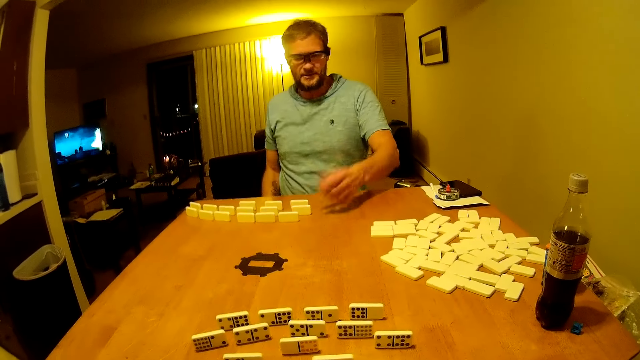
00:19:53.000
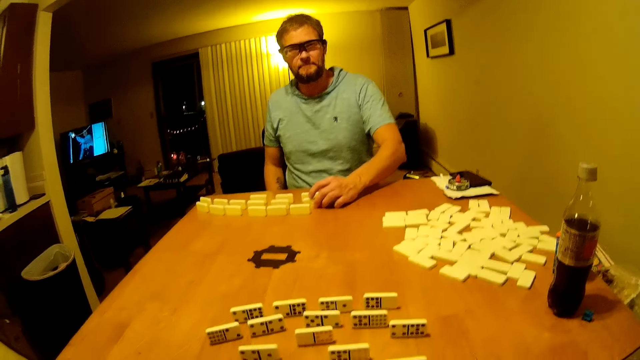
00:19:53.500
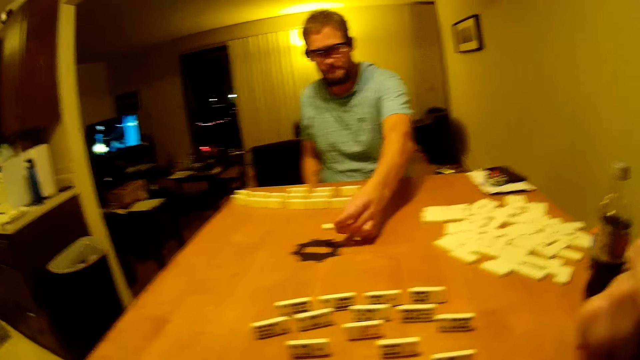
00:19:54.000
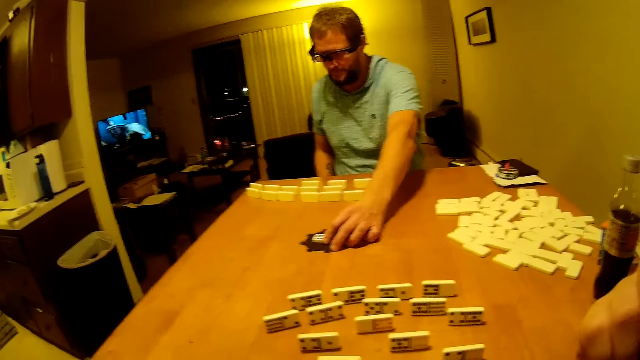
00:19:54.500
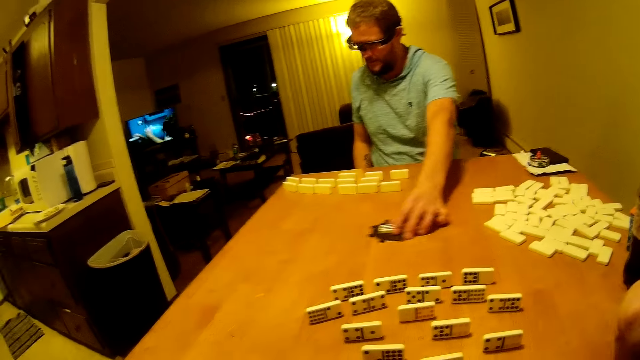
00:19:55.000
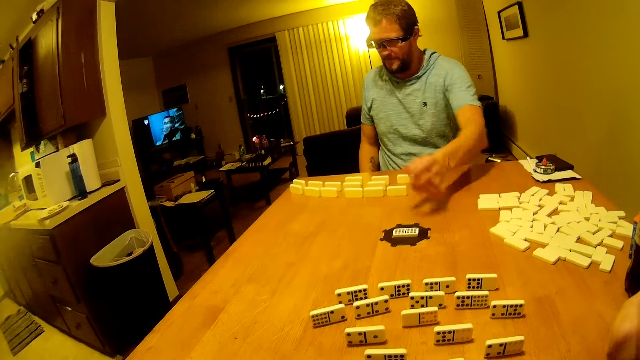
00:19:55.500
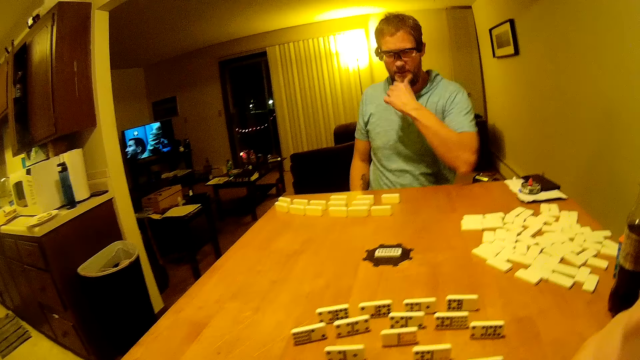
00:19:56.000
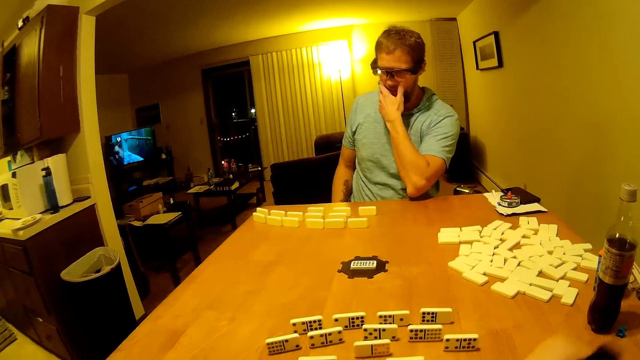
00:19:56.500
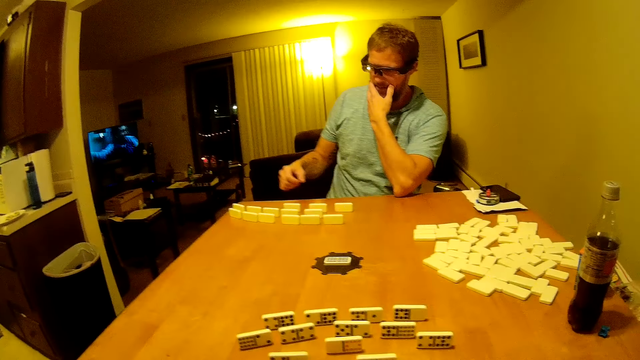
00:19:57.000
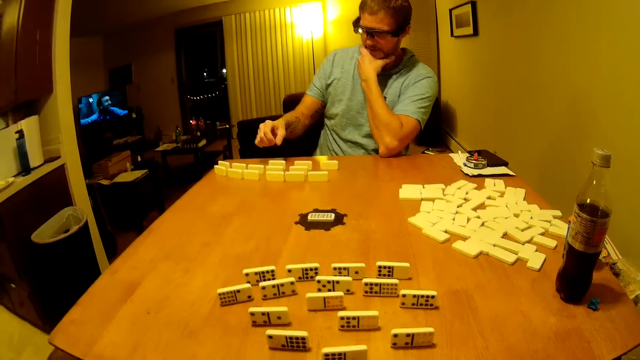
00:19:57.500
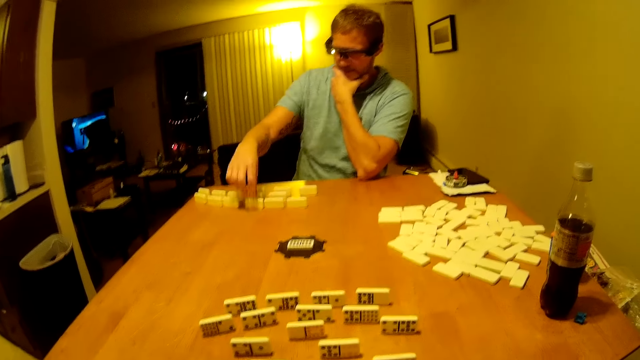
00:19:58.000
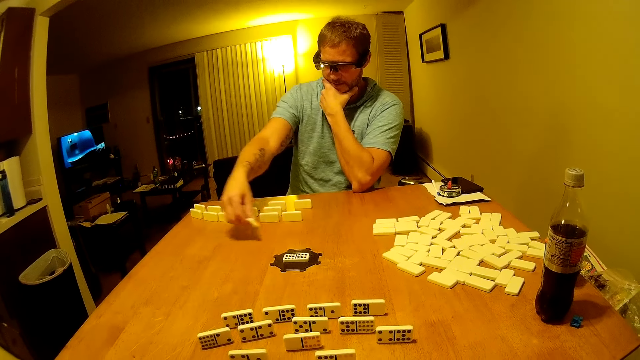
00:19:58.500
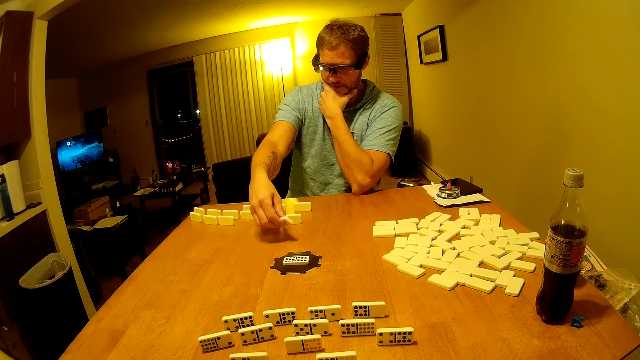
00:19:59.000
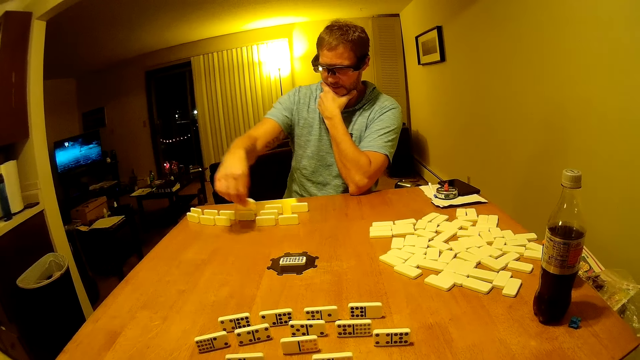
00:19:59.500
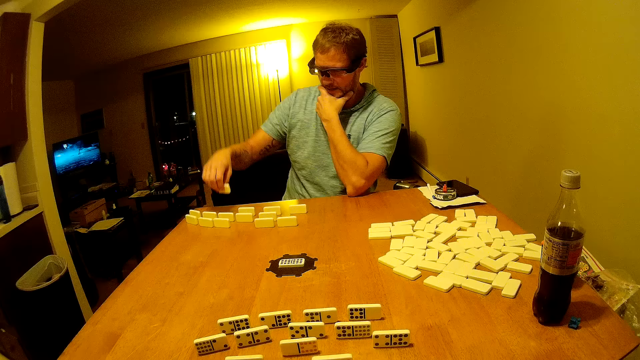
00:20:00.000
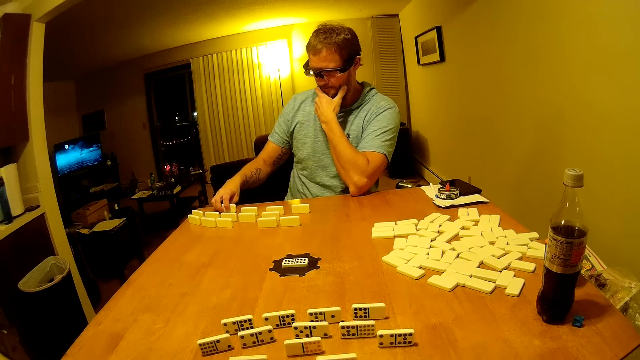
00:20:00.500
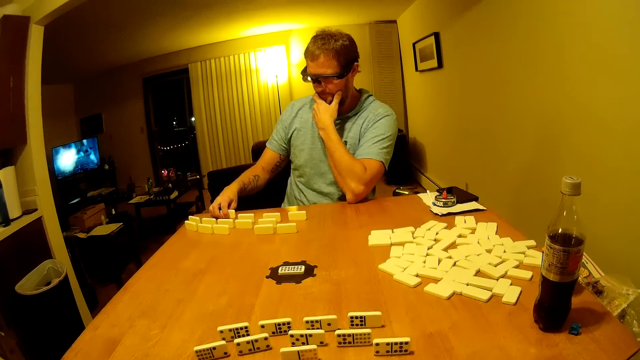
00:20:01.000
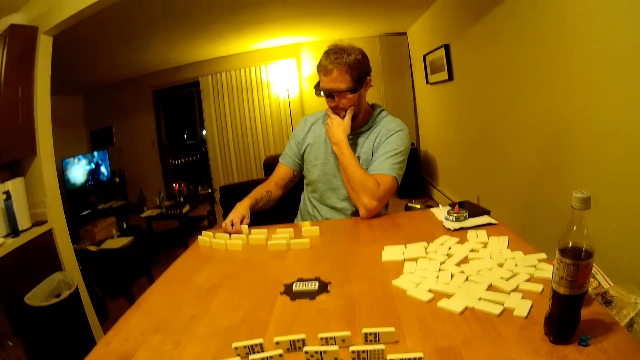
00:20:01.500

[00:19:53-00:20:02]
A man picks up a domino piece. The camera wearer holds the electronic cigarette. The man places the domino piece on the plastic piece. The man holds the face. The camera wearer vapes the electronic cigarette. The man picks up a domino piece, stares at the domino piece, and places the domino piece on the table.

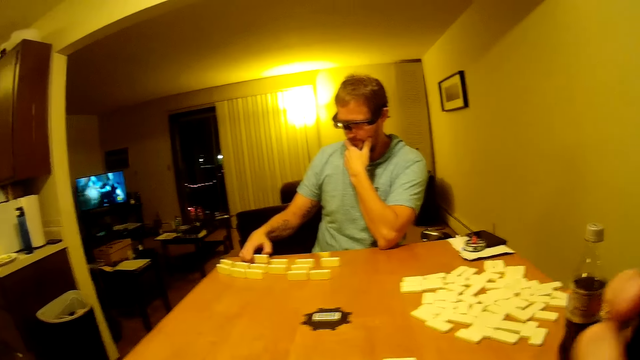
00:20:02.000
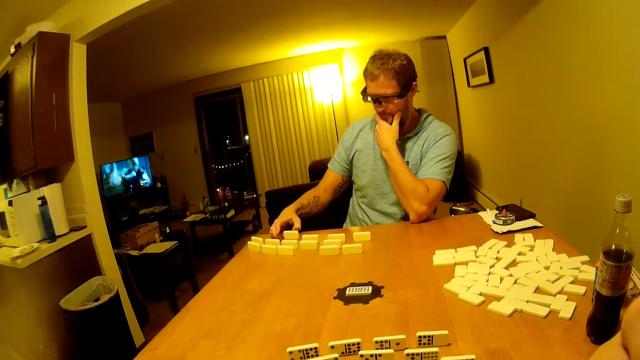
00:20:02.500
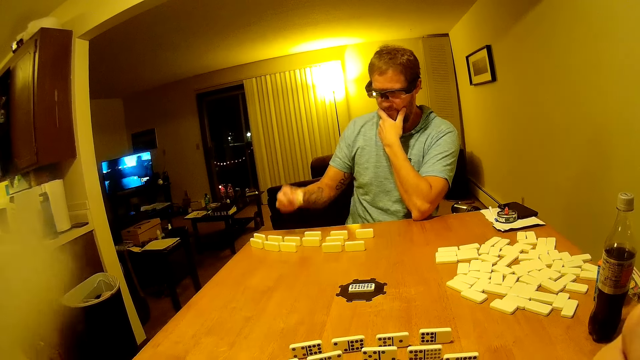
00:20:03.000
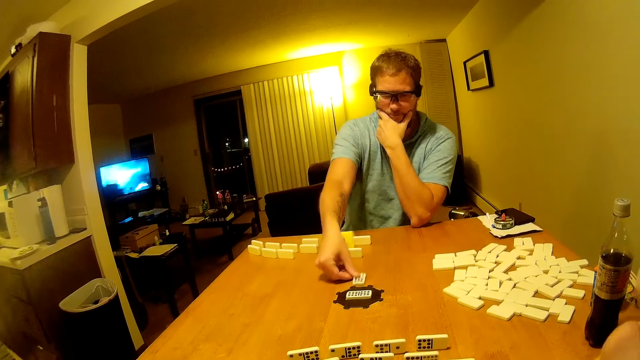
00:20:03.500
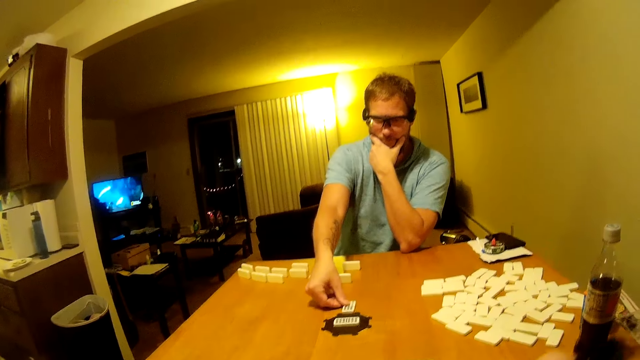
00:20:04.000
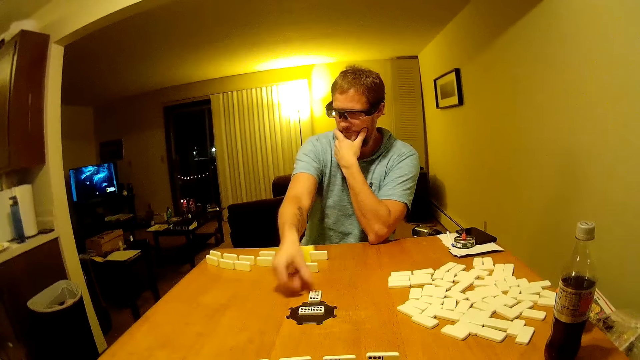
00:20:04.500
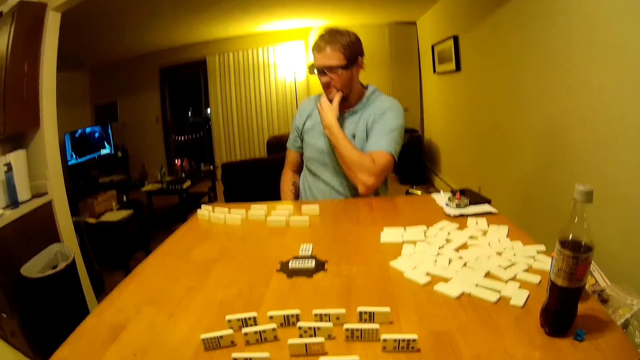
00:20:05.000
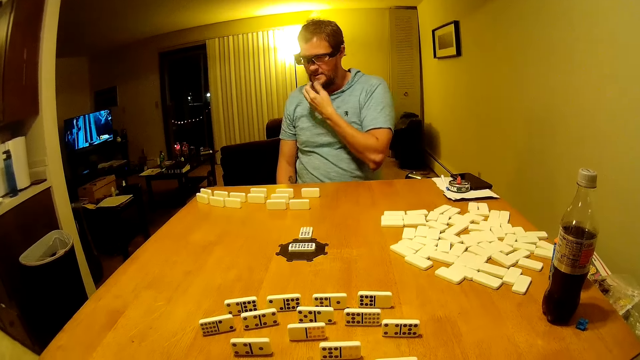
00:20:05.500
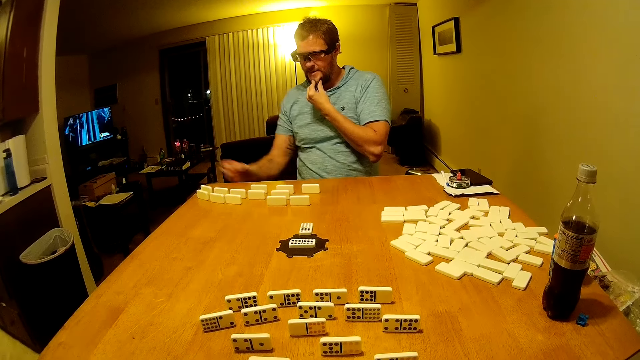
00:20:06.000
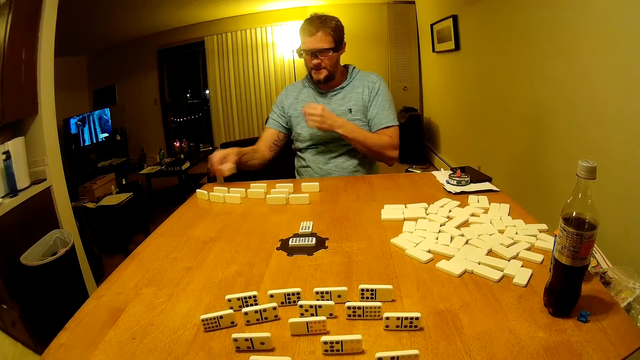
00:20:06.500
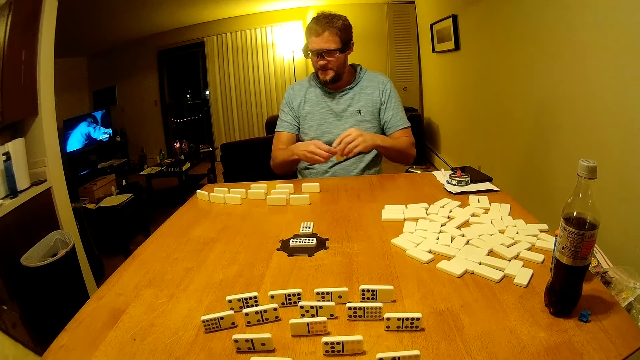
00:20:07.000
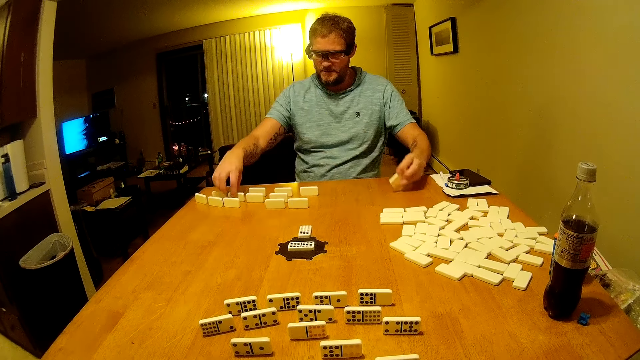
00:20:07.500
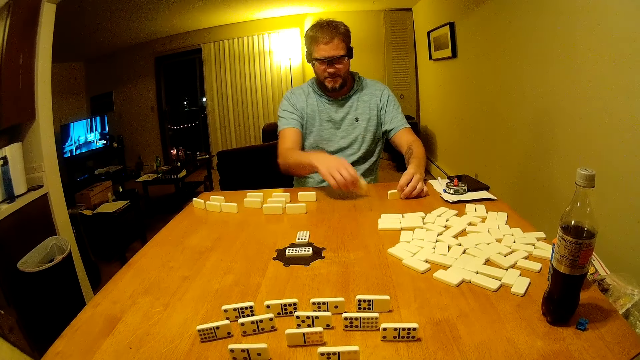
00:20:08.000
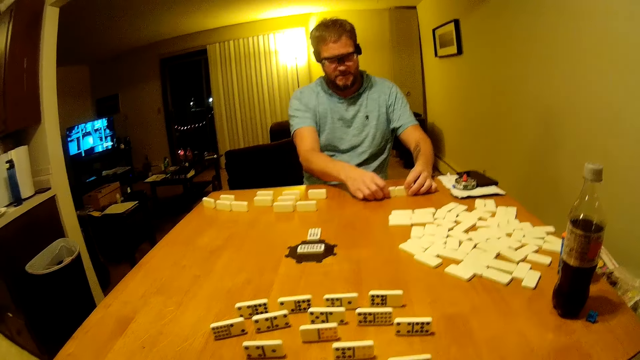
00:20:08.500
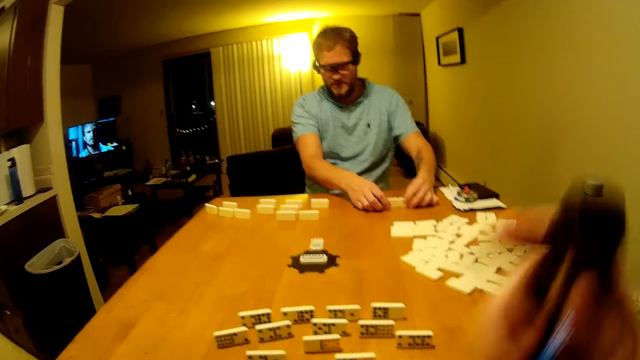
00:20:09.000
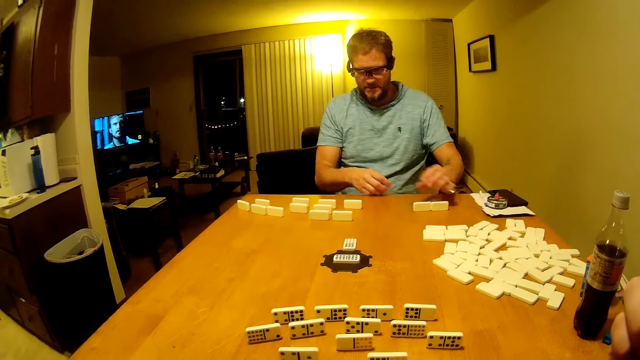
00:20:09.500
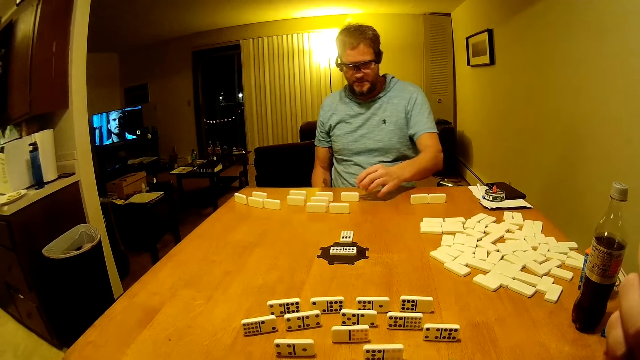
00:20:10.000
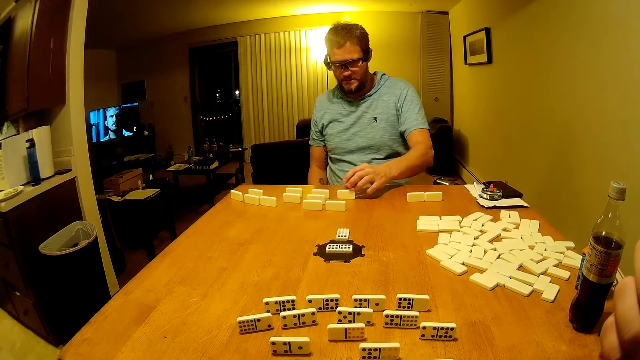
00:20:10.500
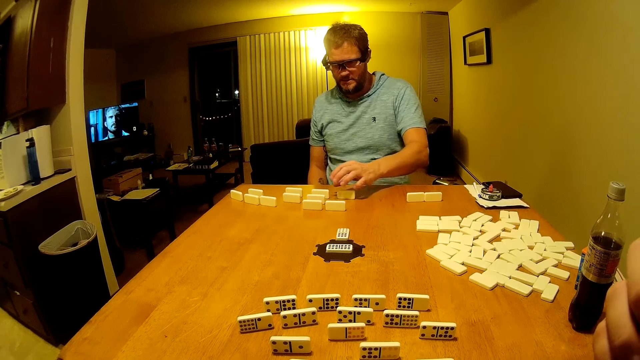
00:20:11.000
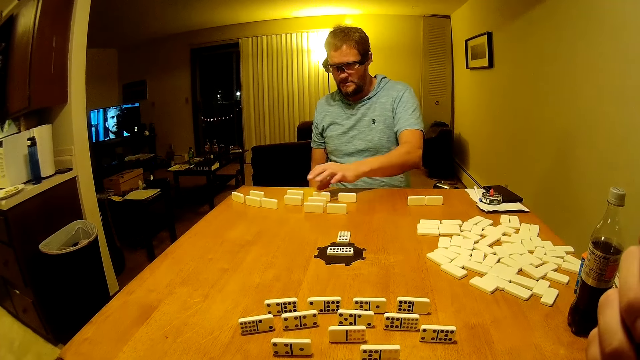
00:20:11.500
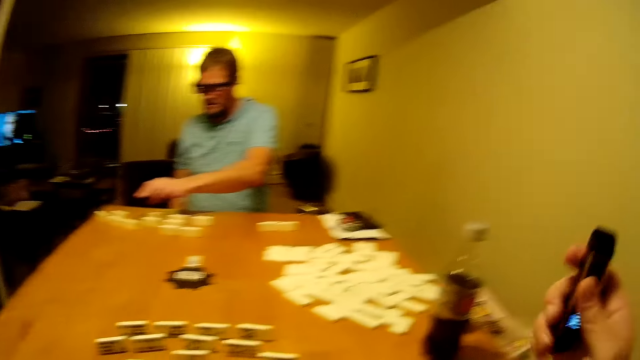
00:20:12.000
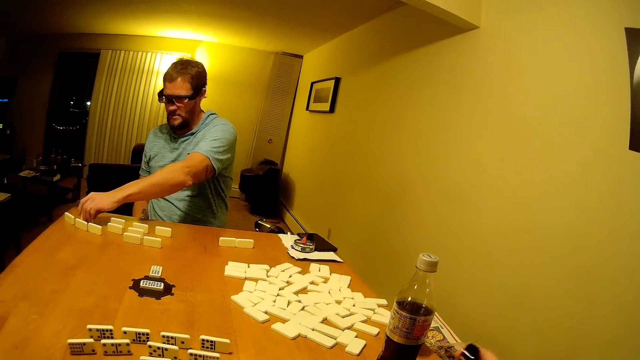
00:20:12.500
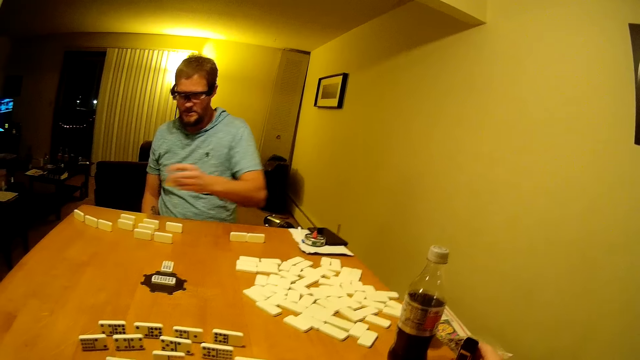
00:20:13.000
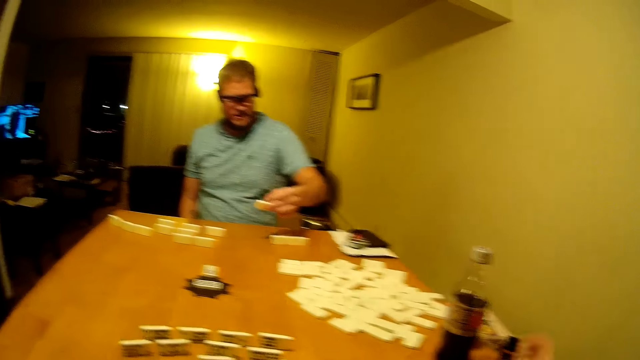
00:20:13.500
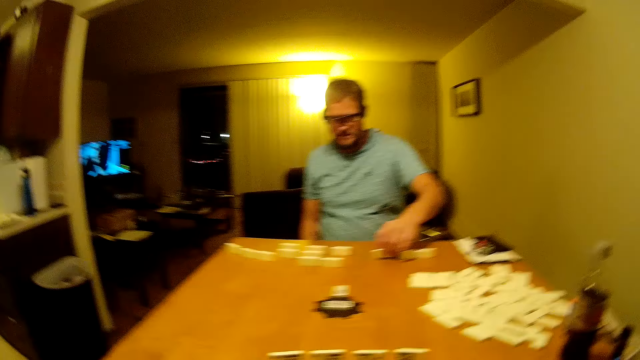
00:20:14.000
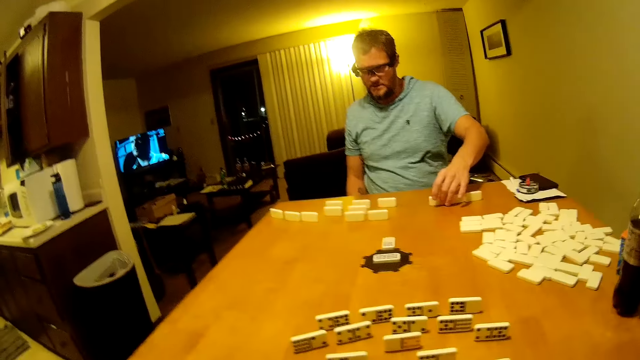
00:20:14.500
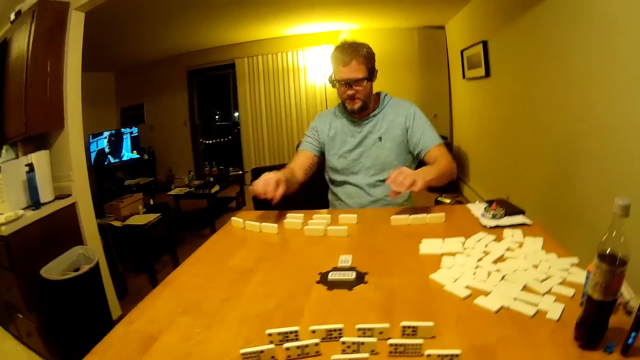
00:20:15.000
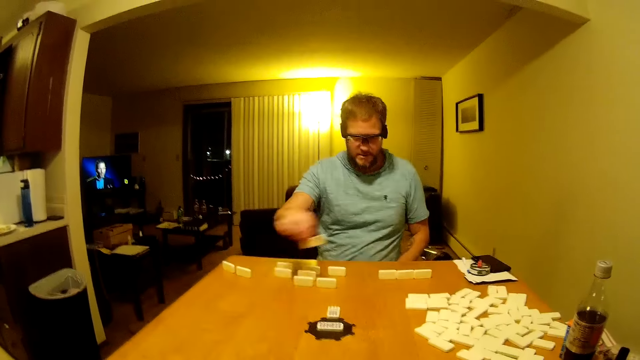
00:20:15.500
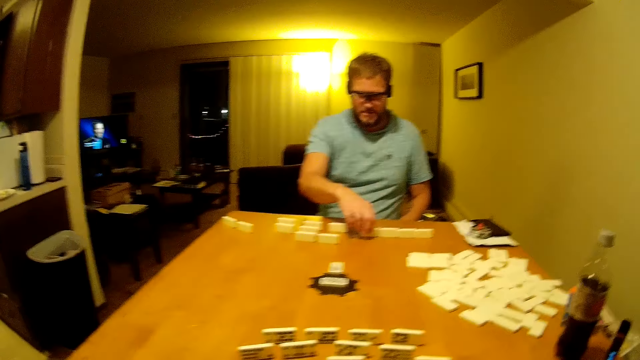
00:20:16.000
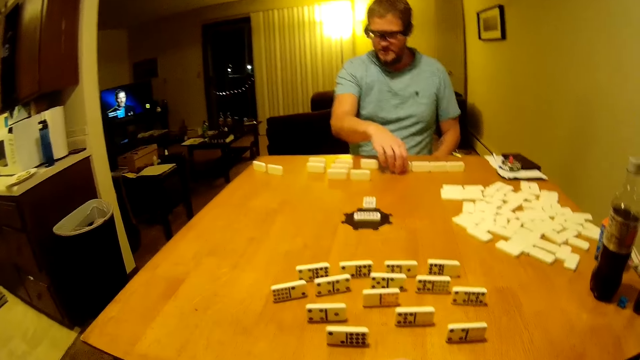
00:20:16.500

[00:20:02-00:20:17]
The camera wearer holds the electronic cigarette. A man picks up the domino piece and places the domino piece on the table. The camera wearer vapes the electronic cigarette. The man touches the beard, picks up a domino piece, passes the domino piece to the left hand, picks up a domino piece, and places the domino pieces on the table. The man arranges the word board game on the table. The camera wearer holds the electronic cigarette. The man stares at the domino pieces. The camera wearer places the electronic cigarette on the table. The man picks up a domino piece, places the domino piece on the table, picks up a domino piece, and places the domino pieces on the table.
